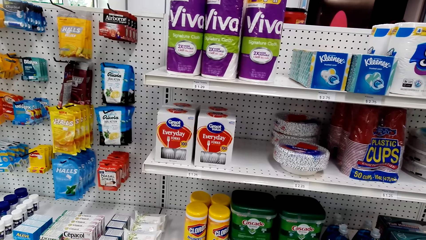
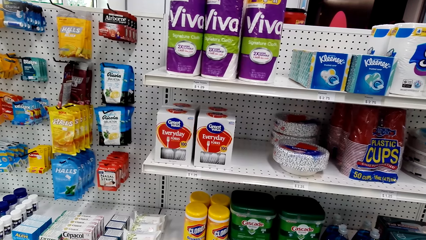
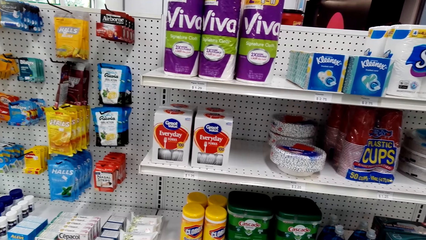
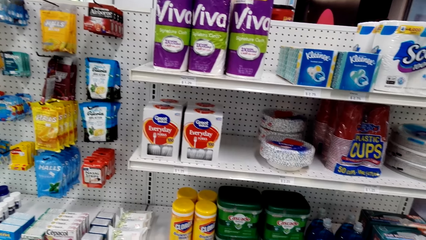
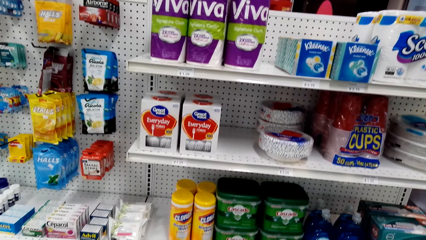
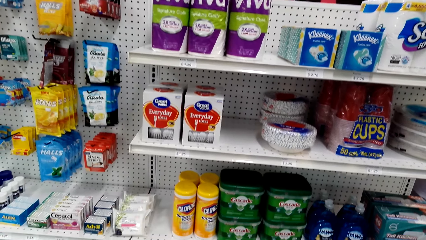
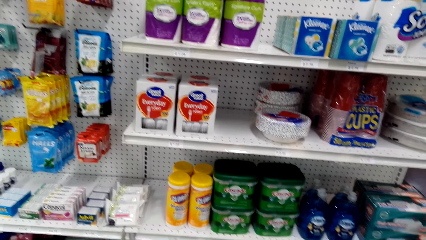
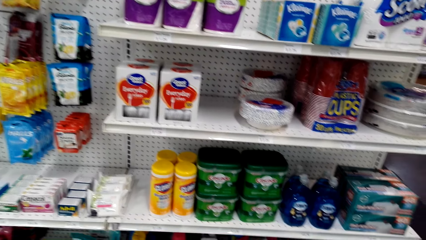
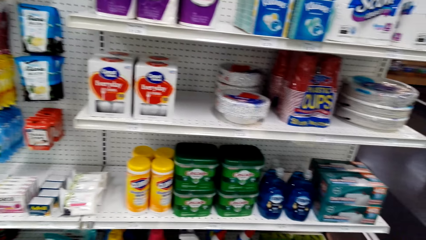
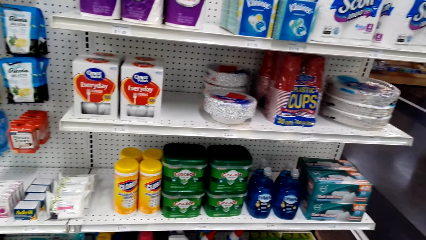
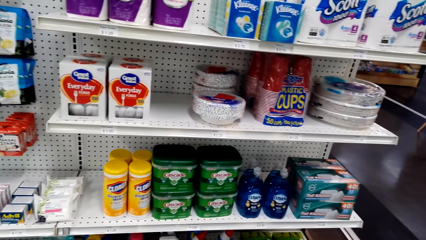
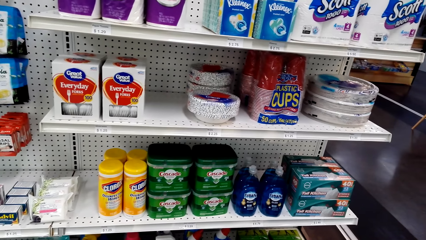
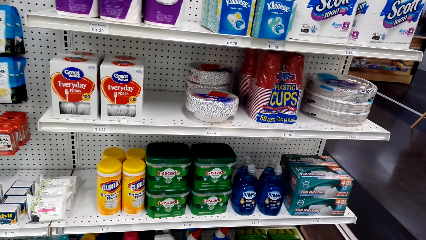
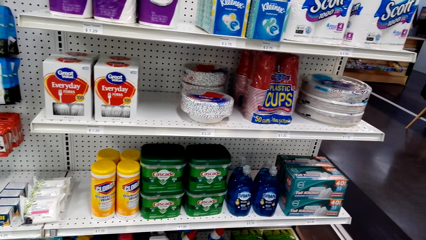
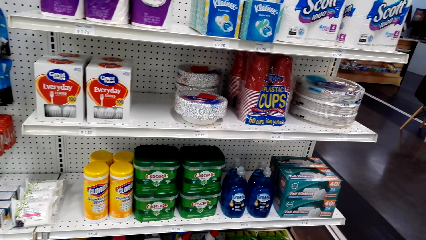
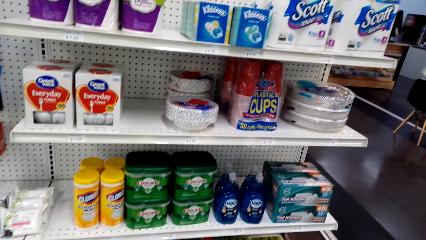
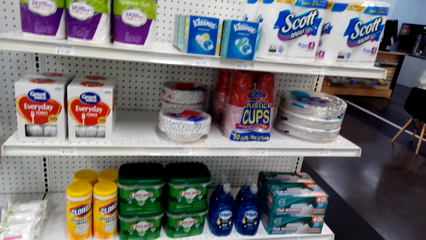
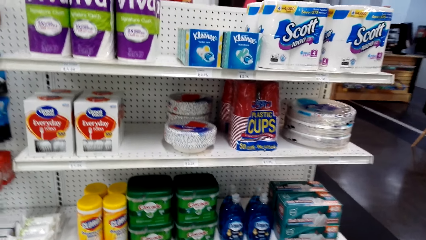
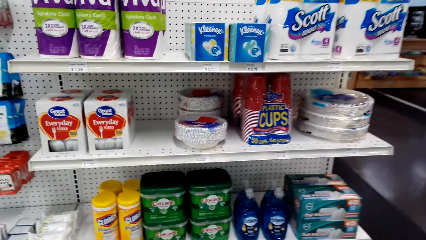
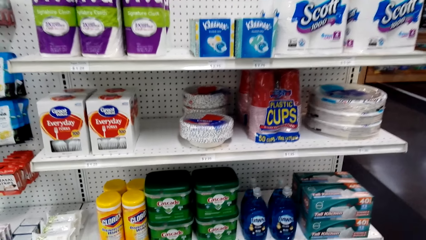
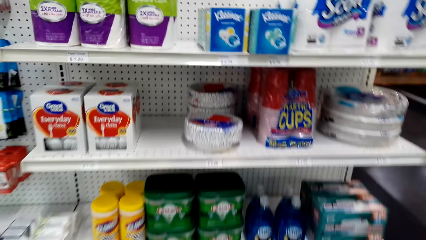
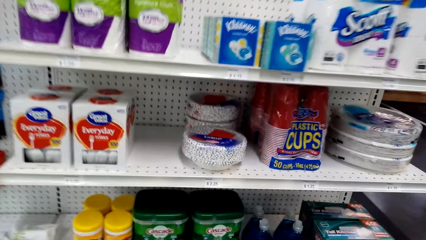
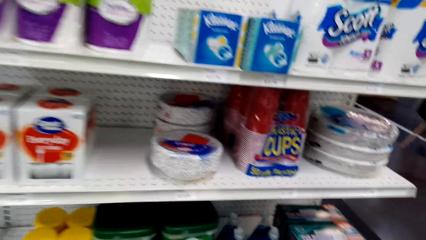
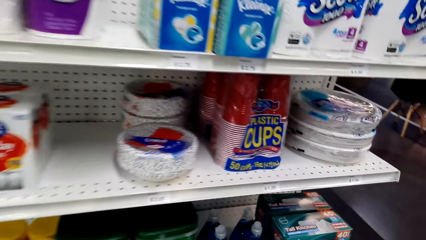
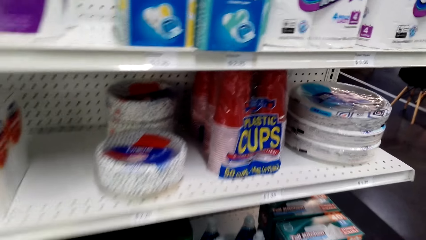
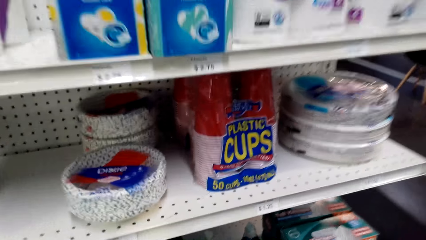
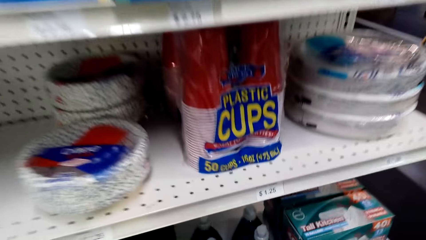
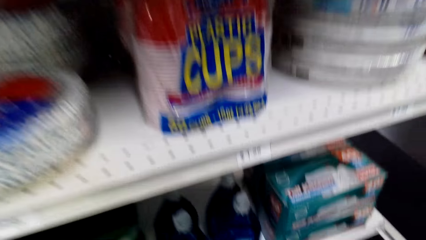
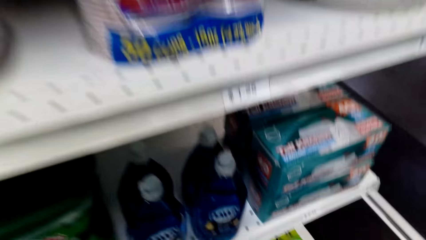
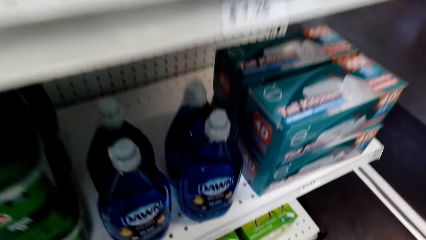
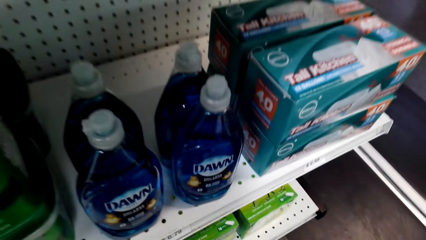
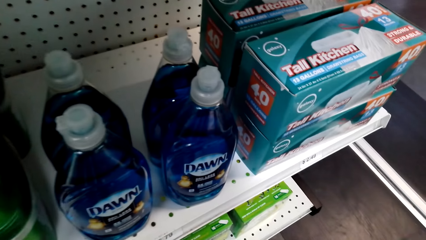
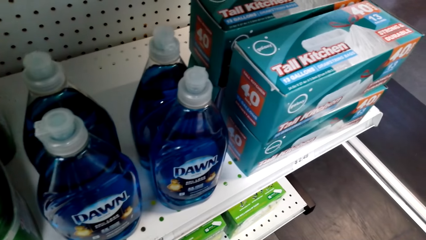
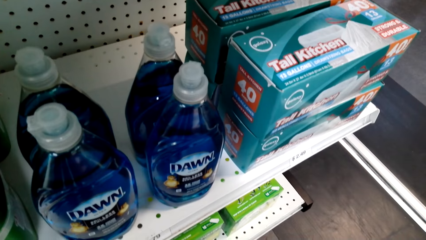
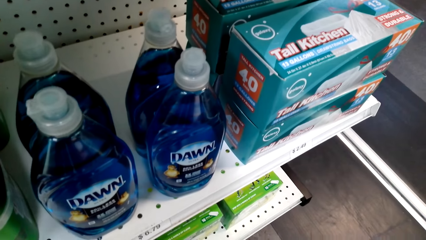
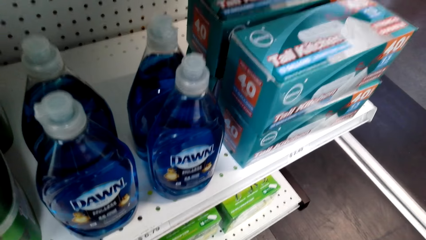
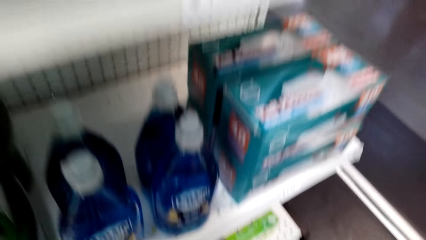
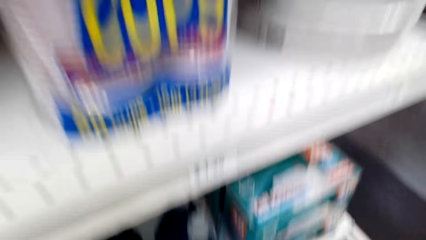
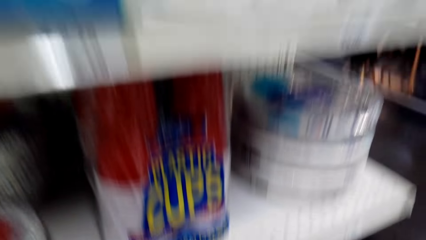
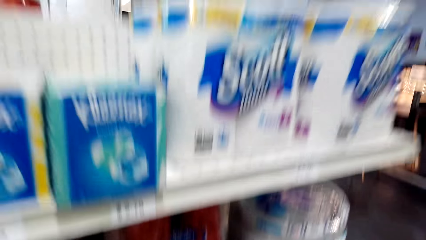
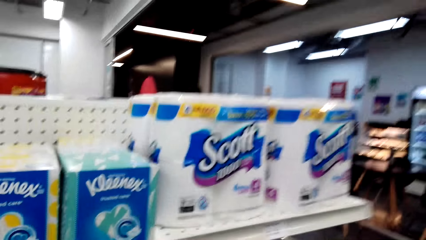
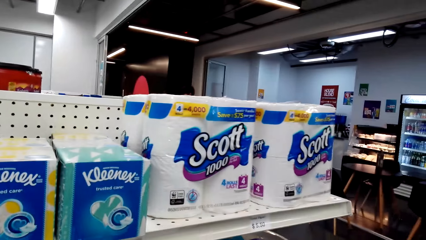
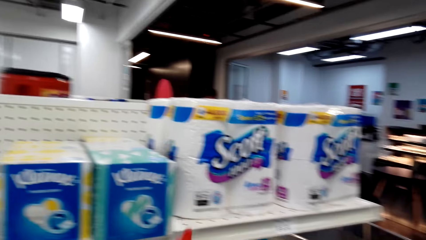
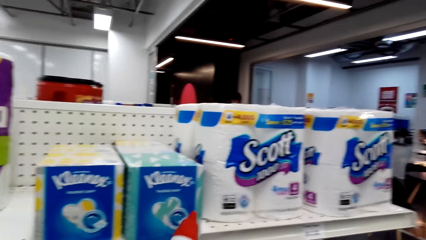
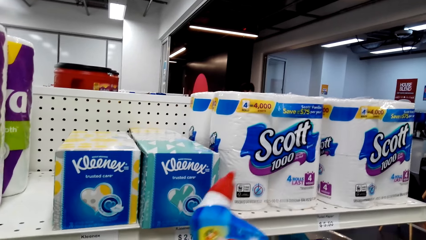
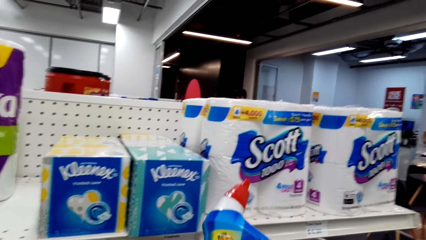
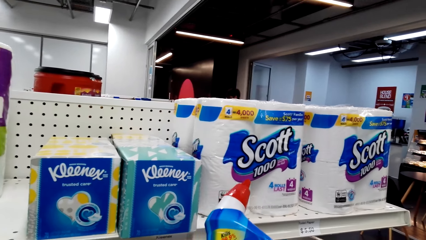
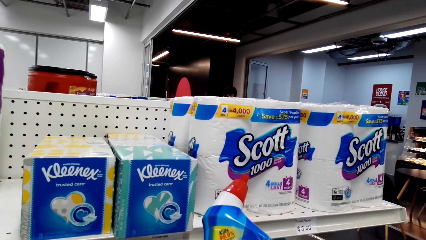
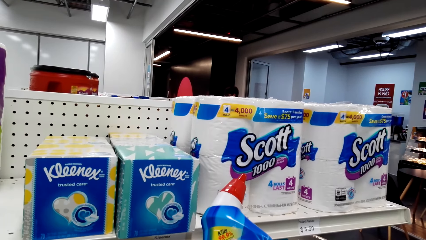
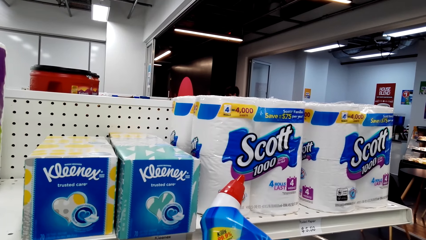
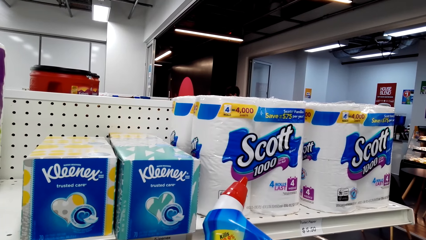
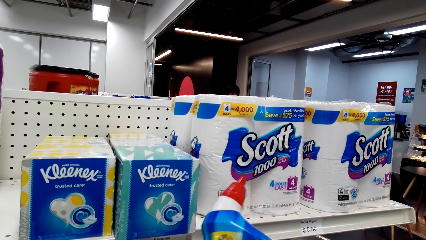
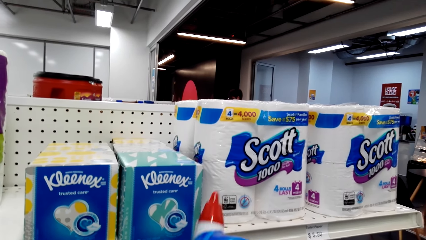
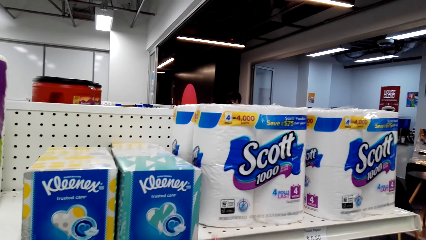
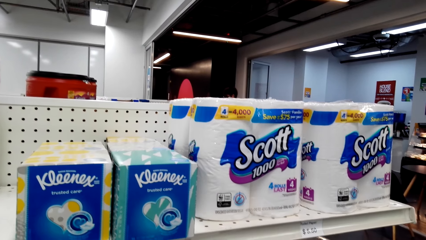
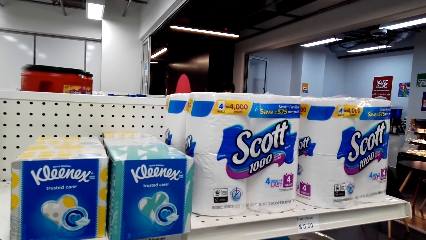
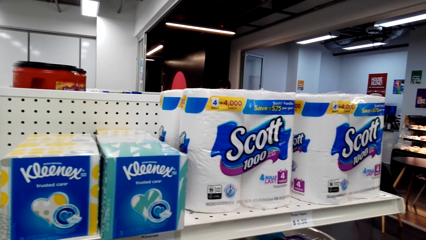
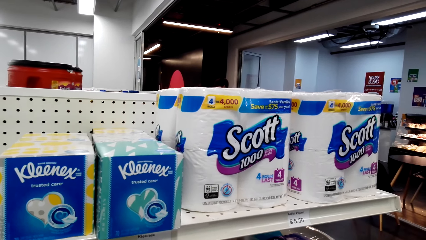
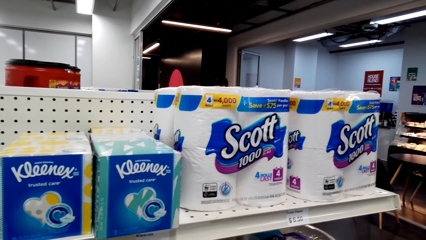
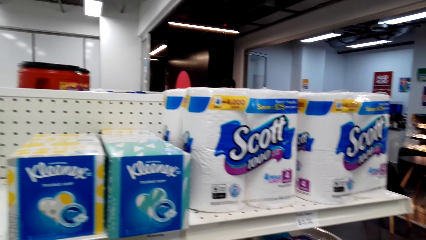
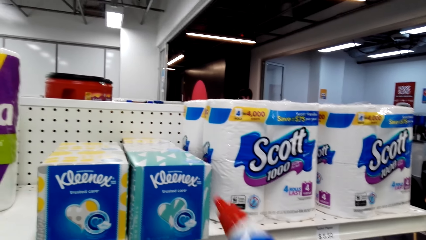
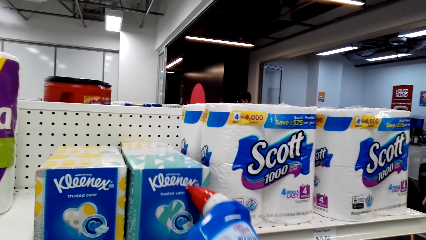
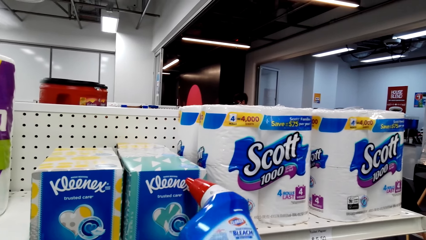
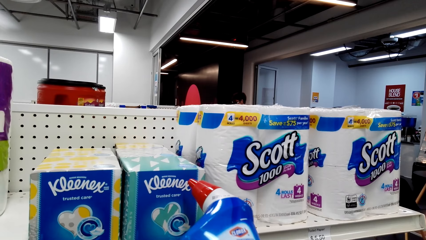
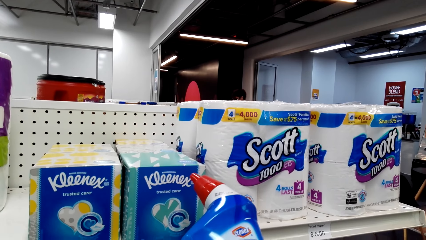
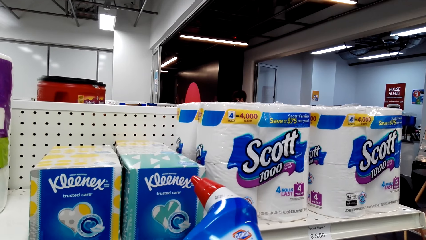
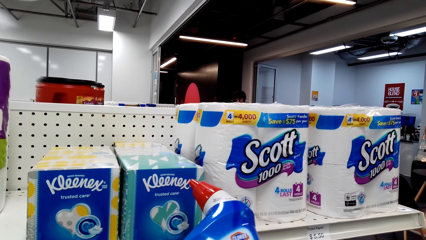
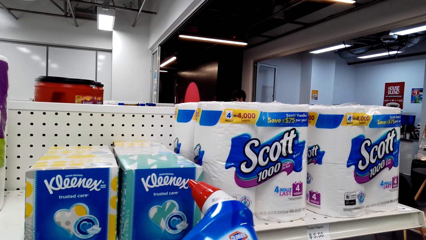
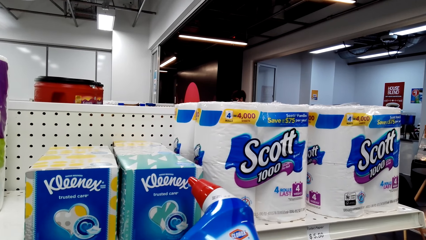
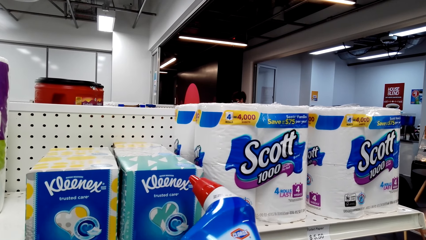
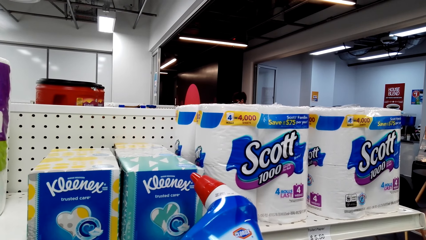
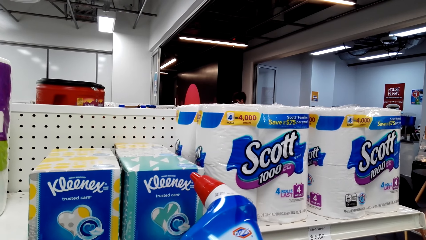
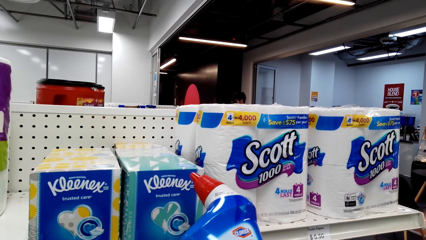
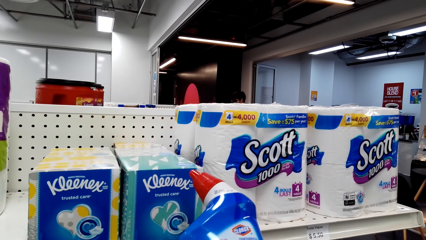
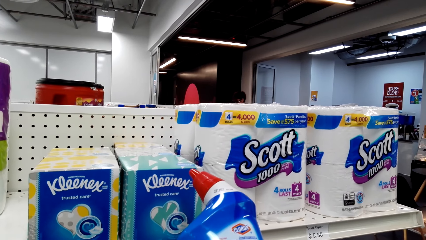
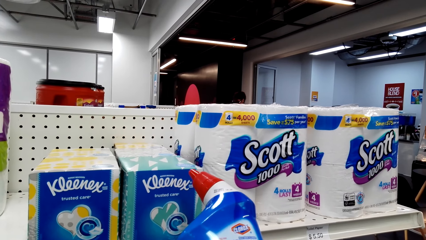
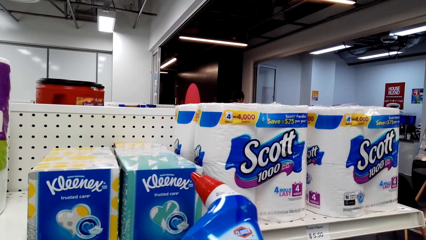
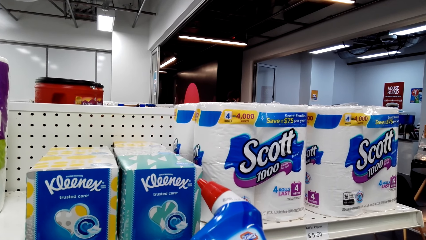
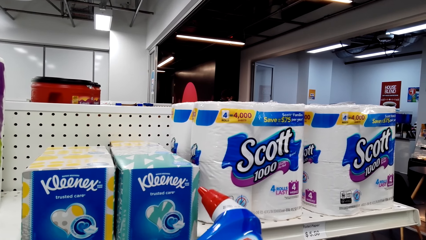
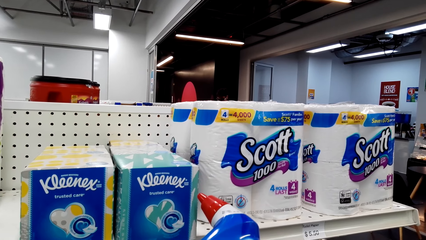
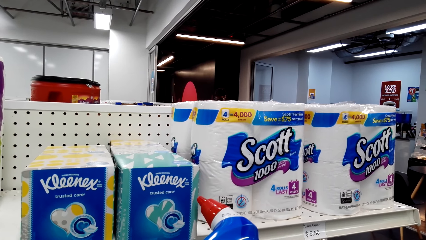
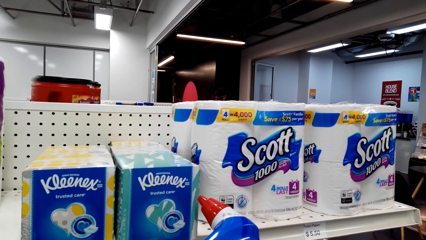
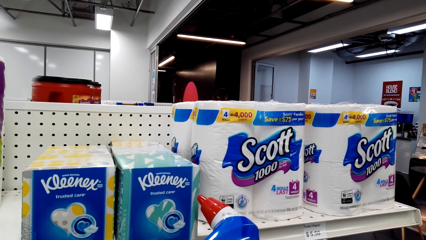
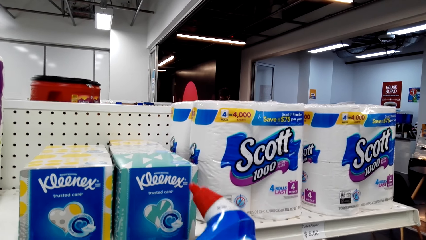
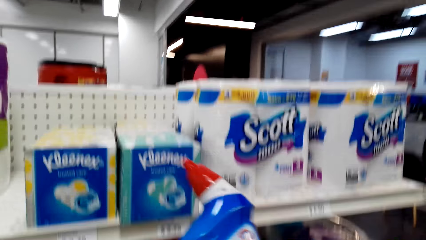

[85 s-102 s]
The camera wearer picks up a bottle of Clorox bleach from the shelf.
